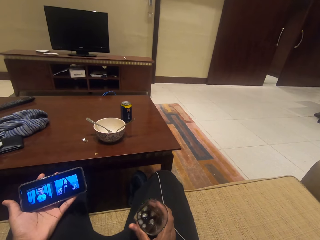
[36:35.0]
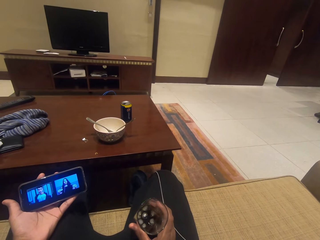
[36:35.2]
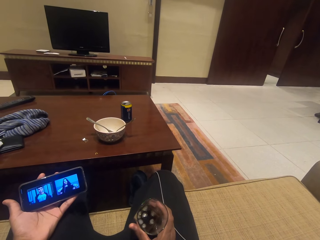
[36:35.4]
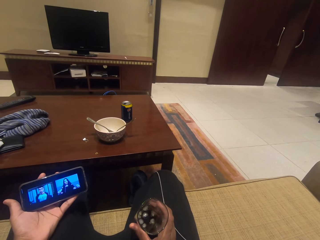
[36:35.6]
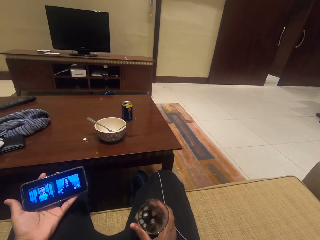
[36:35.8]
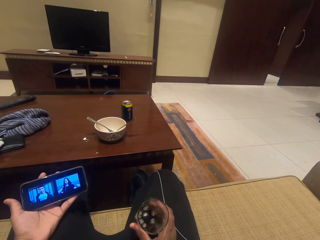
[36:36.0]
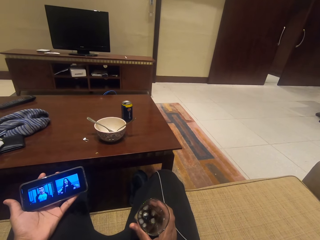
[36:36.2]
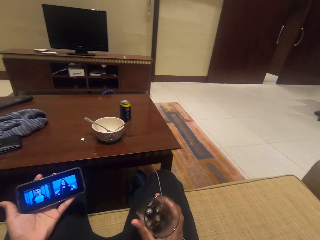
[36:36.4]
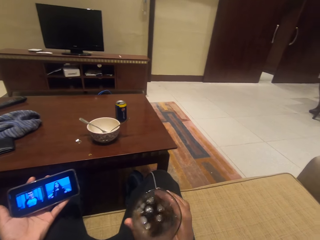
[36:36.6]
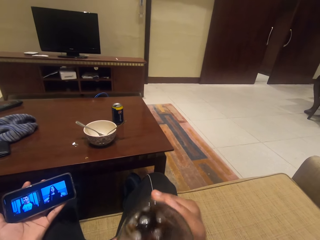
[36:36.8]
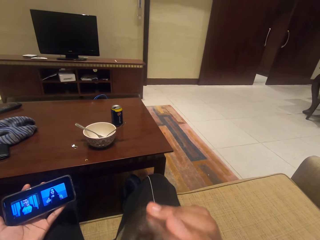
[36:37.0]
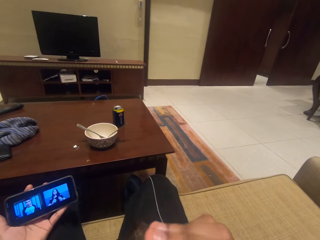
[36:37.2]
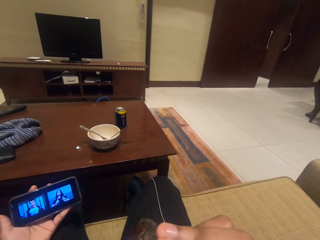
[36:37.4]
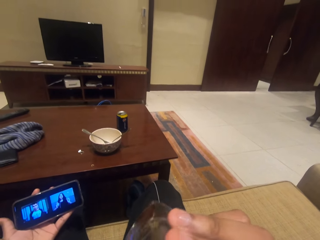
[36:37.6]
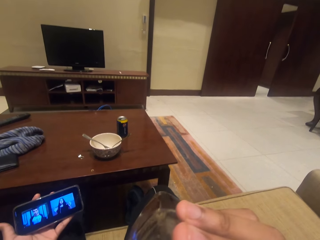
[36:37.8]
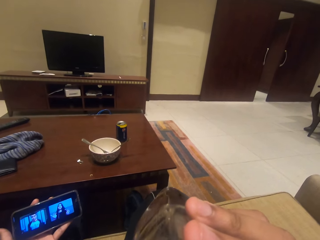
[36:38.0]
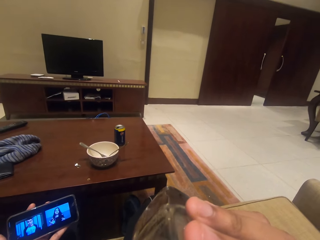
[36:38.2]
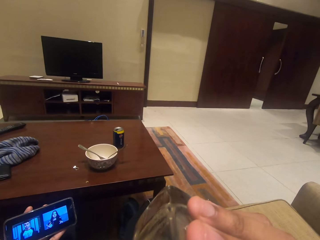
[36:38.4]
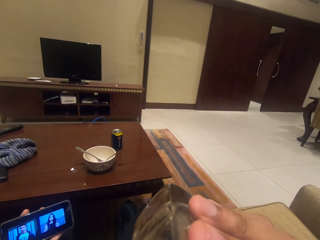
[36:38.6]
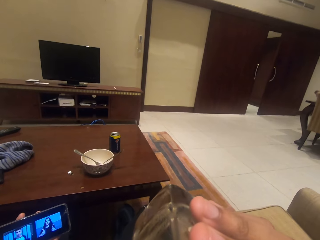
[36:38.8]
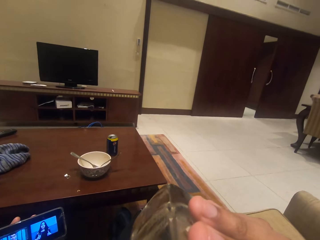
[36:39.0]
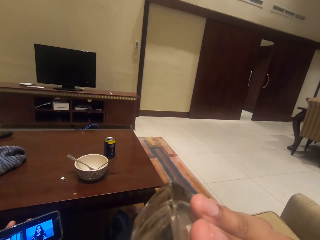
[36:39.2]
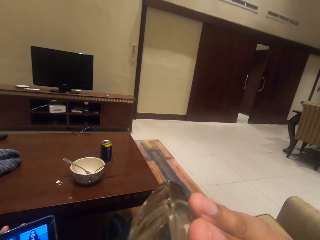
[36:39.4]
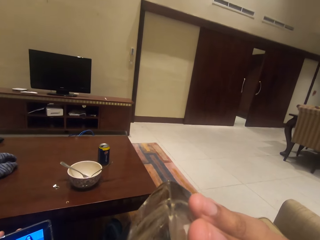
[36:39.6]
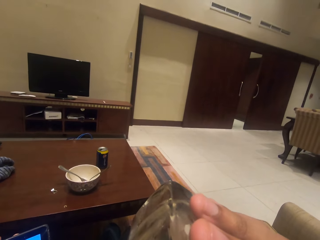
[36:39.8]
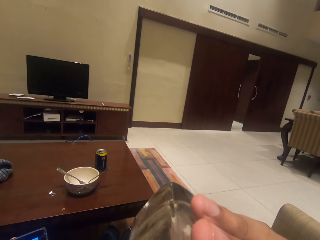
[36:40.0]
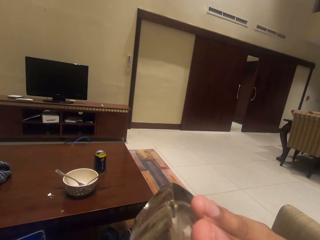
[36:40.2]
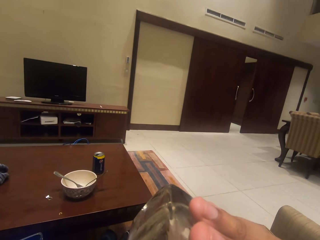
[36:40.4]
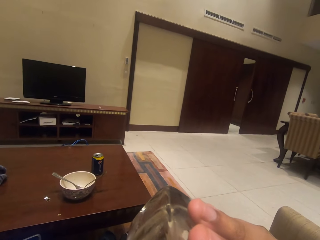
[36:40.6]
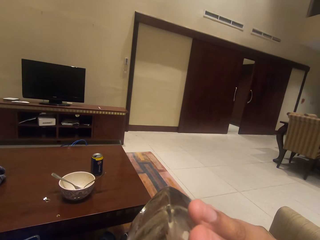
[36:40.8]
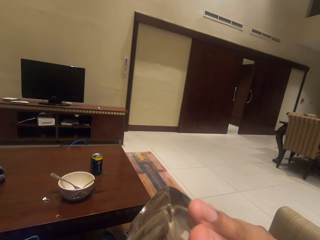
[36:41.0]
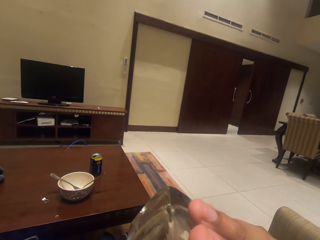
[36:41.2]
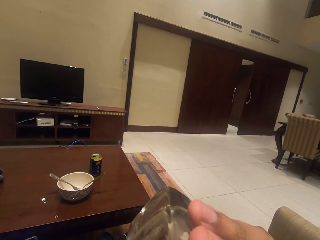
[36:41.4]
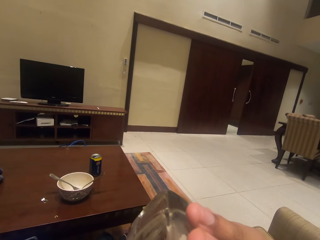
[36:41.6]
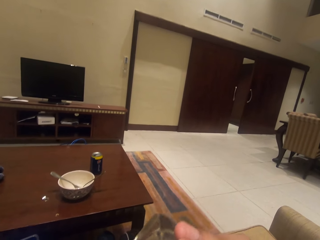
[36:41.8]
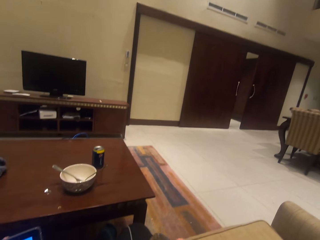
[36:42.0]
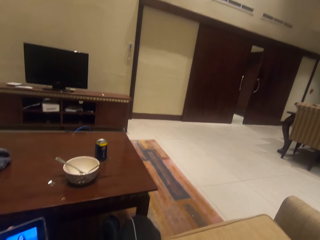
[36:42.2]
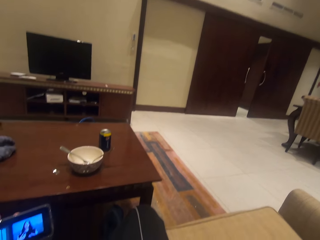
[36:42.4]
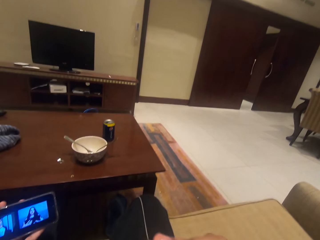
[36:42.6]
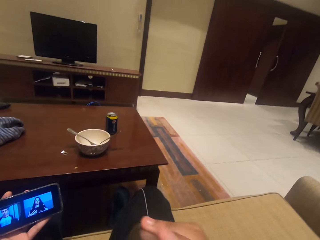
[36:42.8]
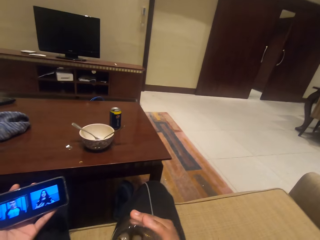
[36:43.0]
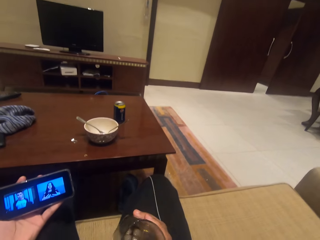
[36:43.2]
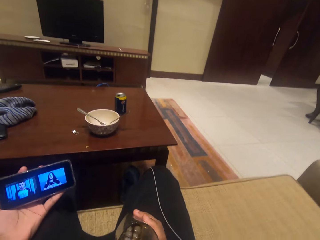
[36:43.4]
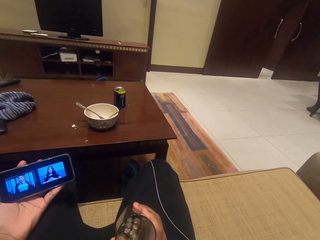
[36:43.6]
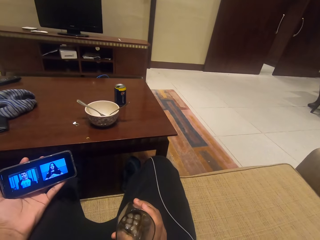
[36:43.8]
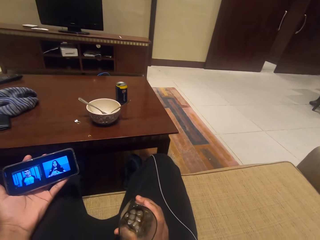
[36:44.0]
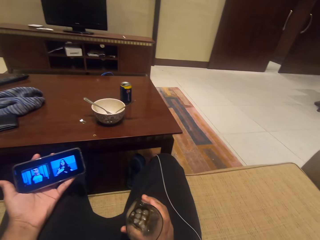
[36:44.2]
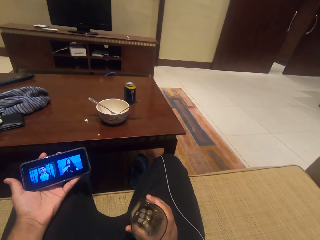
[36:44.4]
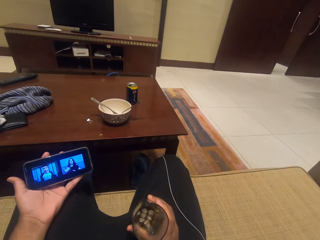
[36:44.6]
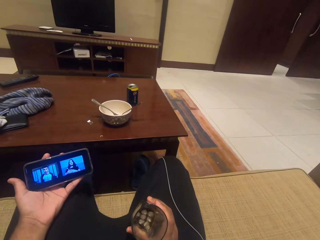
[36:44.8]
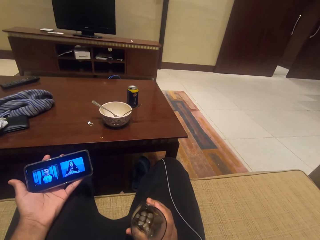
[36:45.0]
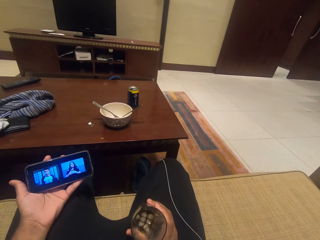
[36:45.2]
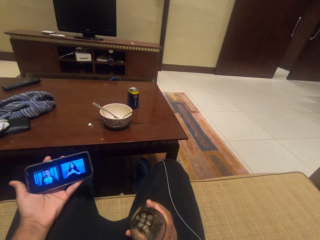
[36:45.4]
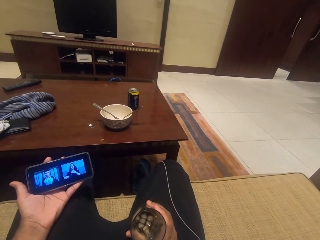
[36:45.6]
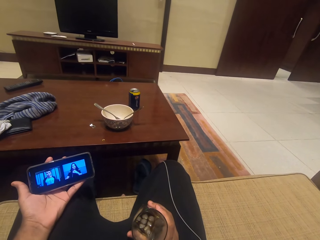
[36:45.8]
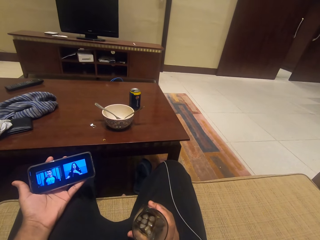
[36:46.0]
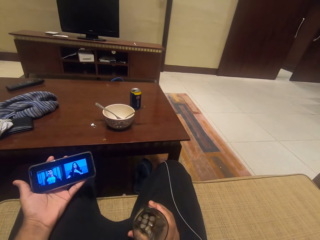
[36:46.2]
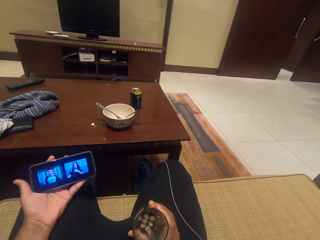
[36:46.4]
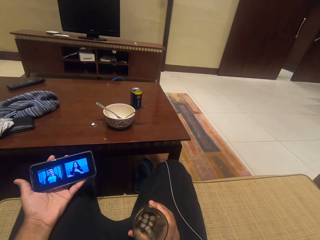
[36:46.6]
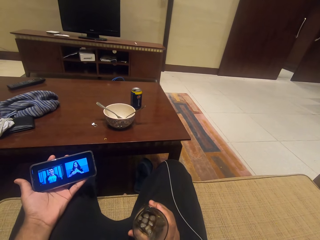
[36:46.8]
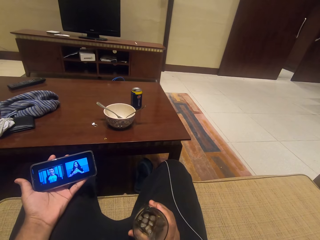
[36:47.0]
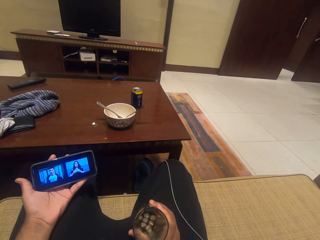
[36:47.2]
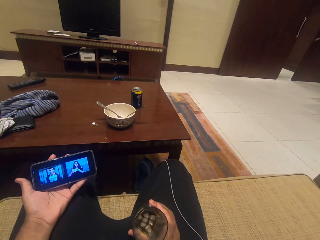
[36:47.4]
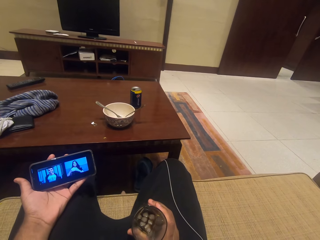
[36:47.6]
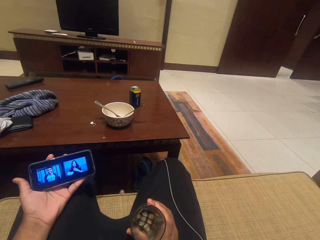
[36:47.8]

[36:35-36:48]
The camera wearer sips a glass of soda with ice cubes. They hold the glass.

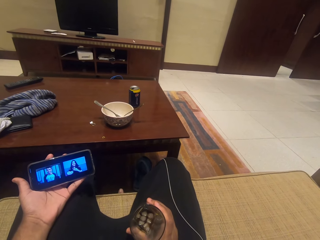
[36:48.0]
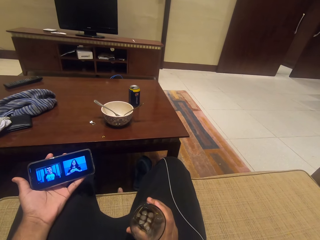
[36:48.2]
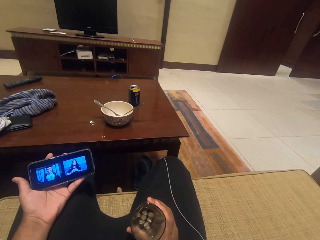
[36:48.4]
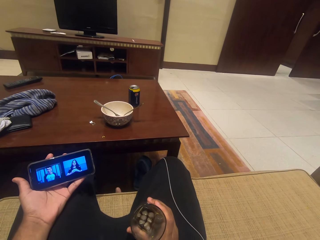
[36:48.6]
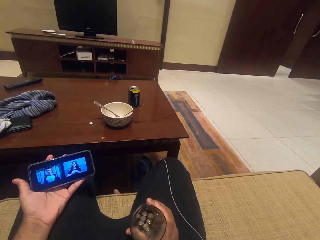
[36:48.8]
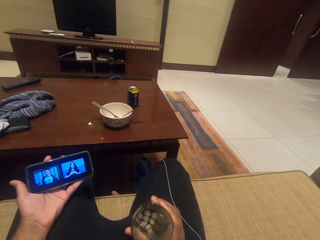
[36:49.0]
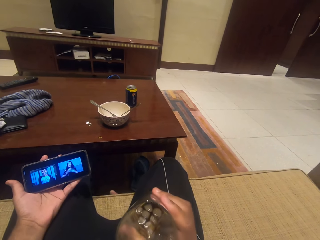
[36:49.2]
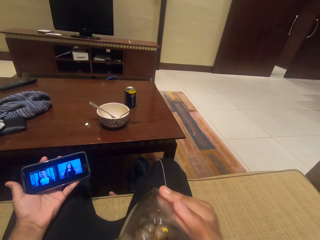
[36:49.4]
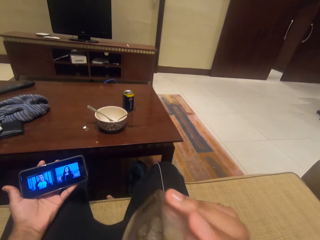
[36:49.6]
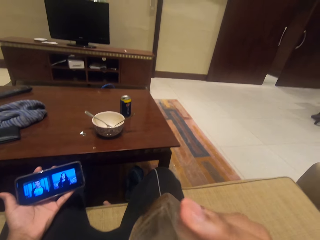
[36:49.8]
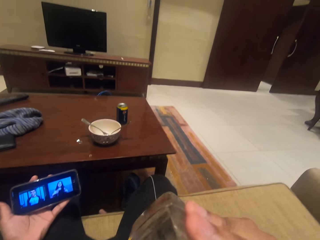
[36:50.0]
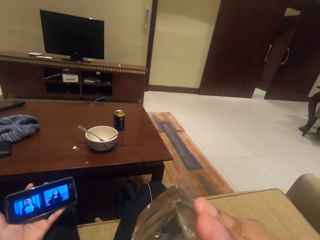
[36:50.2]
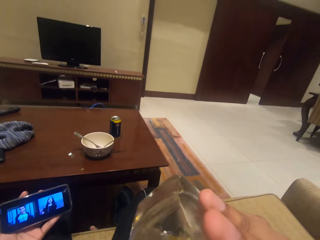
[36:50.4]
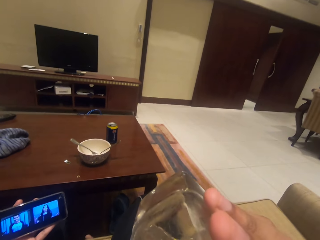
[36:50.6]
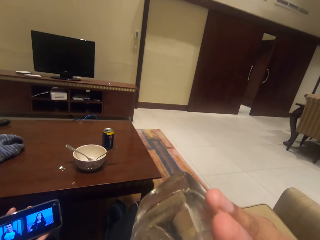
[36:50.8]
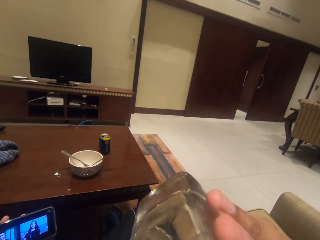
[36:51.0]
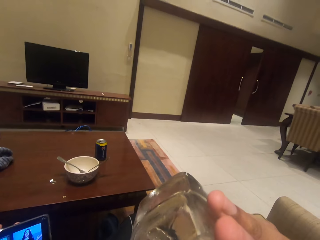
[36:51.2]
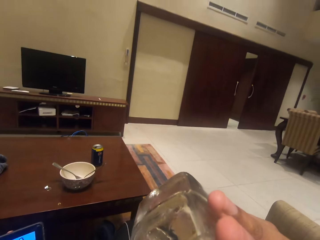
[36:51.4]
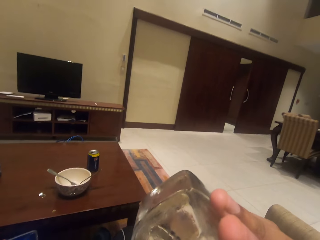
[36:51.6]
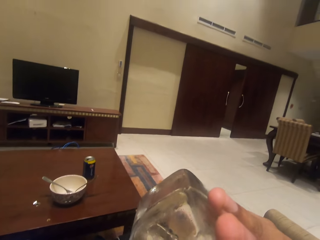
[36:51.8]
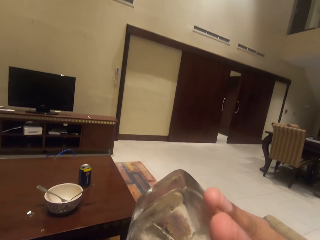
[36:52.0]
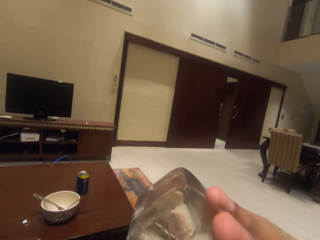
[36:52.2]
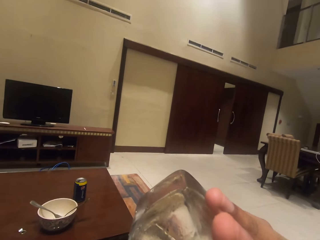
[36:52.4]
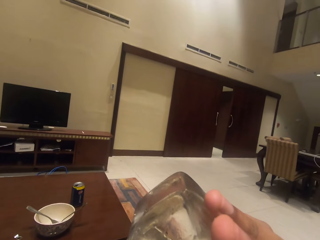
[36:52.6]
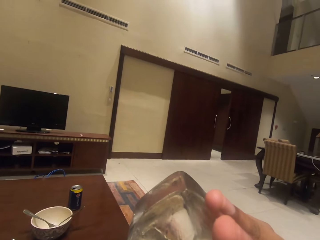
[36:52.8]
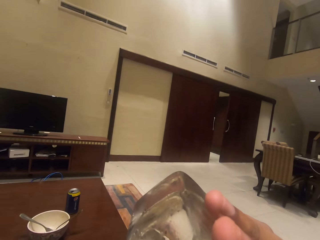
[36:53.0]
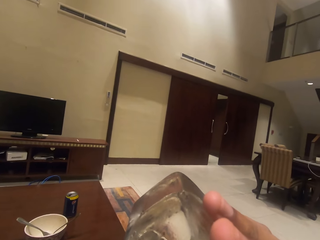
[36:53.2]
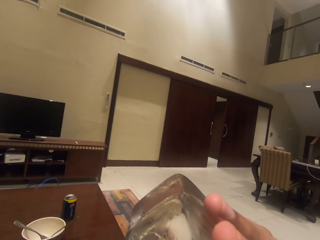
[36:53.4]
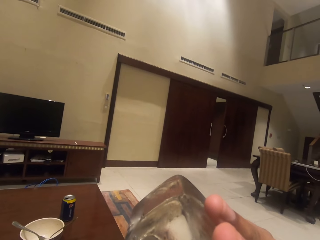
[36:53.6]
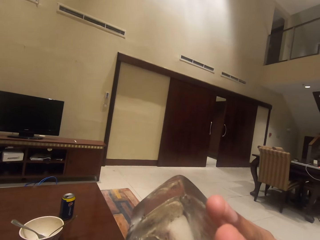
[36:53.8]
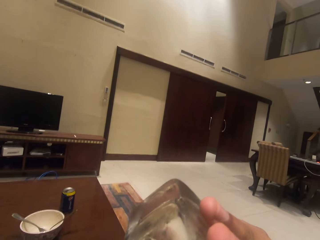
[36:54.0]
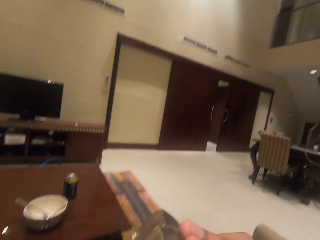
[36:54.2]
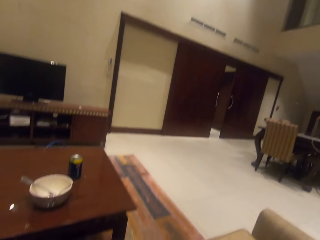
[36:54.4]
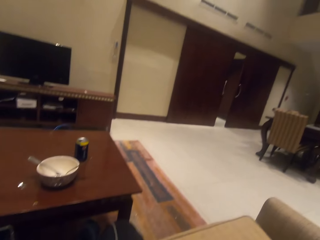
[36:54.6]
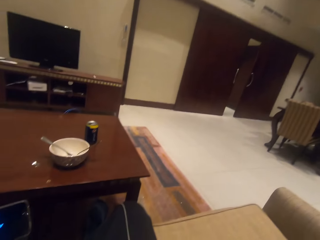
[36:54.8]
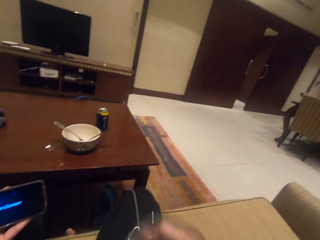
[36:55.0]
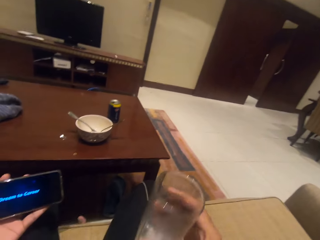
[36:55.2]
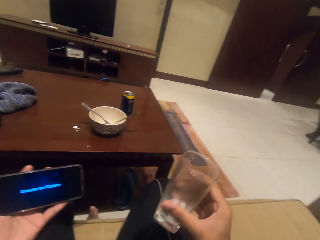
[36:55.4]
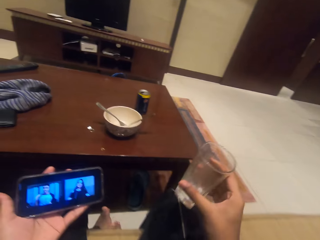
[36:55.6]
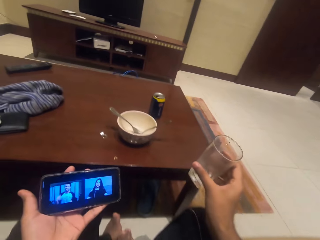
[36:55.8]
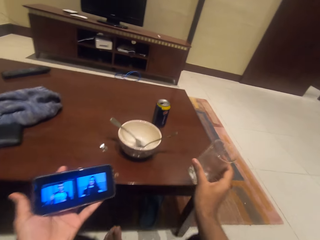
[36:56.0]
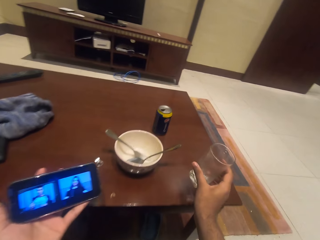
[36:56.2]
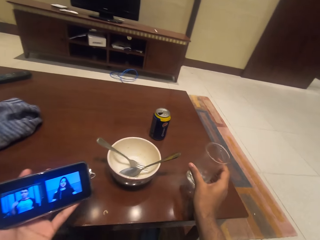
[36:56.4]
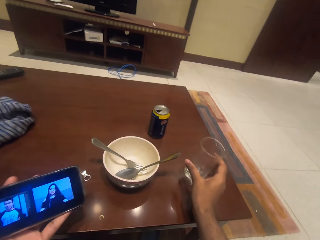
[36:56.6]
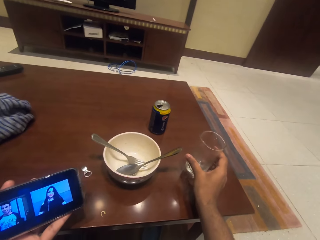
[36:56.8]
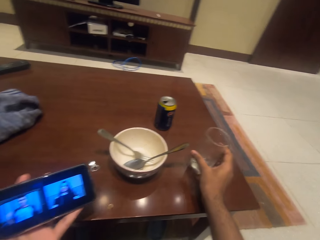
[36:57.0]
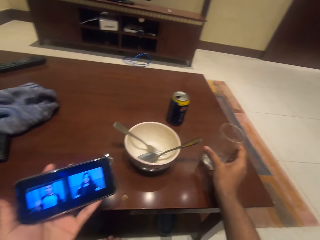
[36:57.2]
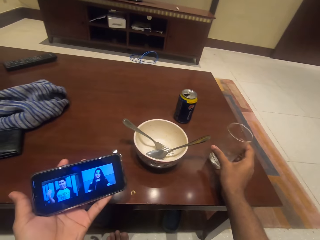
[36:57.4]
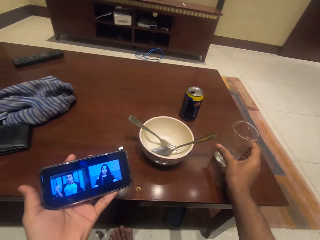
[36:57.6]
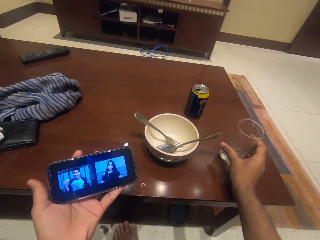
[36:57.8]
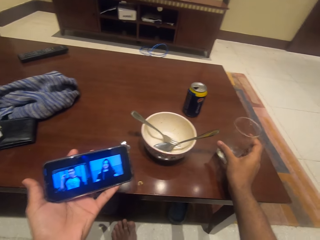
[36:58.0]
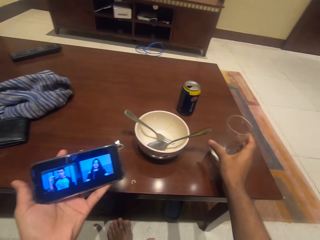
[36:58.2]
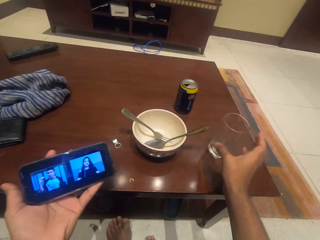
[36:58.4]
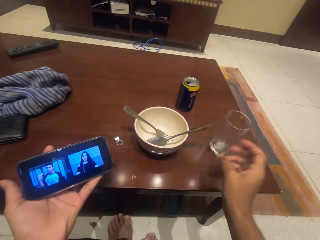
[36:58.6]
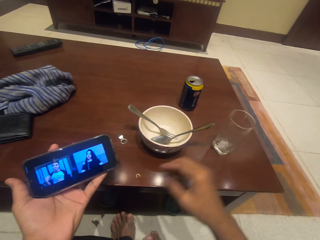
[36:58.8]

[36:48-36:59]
The camera wearer sips a glass of soda with ice cubes. They shake the glass with ice cubes and put the glass with ice cubes on the table.
